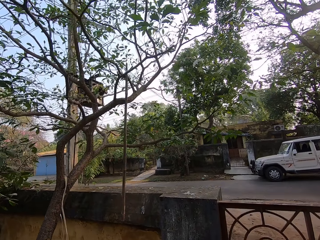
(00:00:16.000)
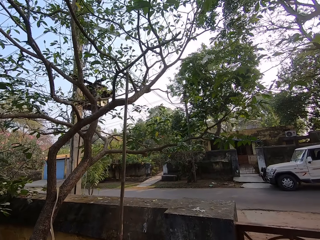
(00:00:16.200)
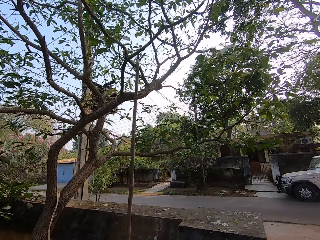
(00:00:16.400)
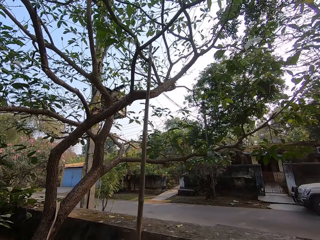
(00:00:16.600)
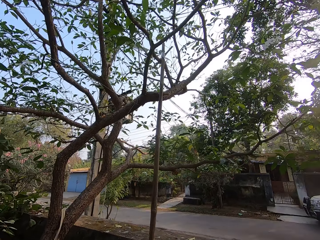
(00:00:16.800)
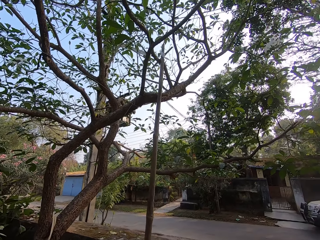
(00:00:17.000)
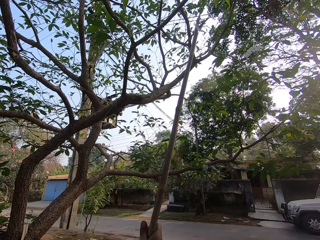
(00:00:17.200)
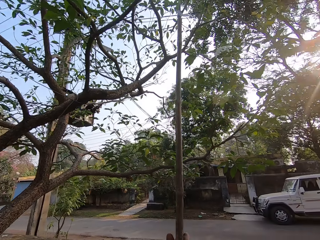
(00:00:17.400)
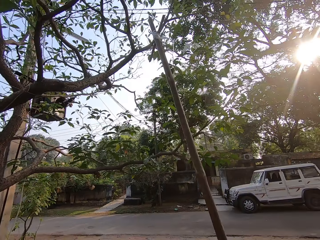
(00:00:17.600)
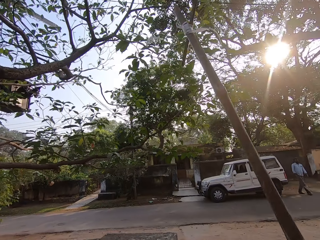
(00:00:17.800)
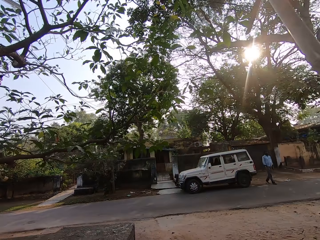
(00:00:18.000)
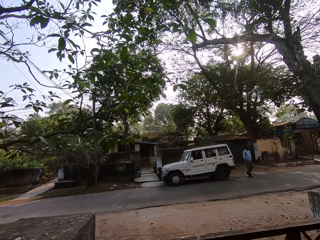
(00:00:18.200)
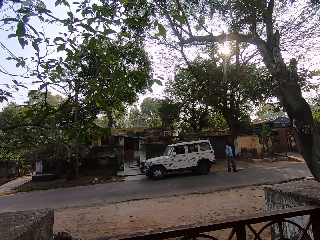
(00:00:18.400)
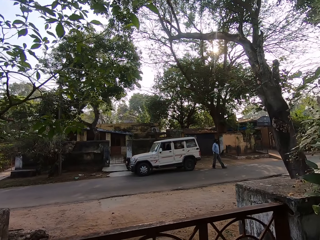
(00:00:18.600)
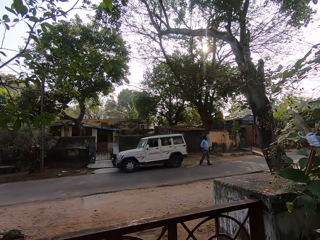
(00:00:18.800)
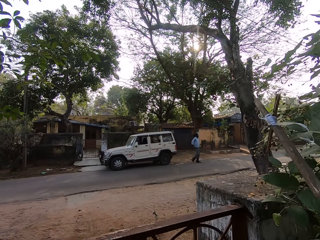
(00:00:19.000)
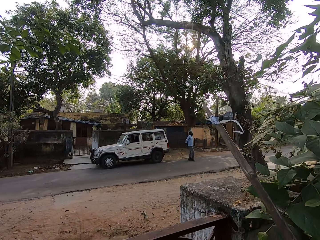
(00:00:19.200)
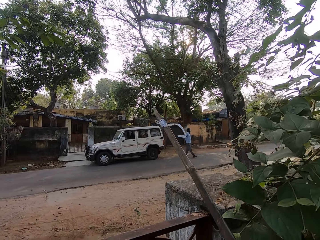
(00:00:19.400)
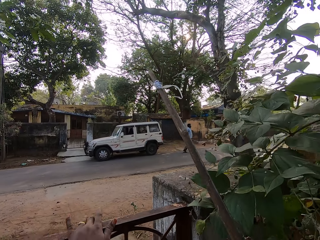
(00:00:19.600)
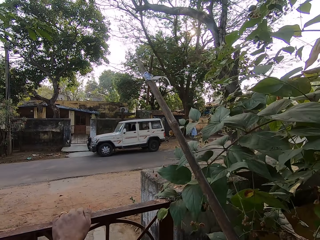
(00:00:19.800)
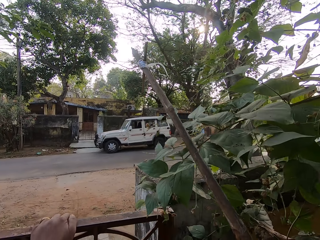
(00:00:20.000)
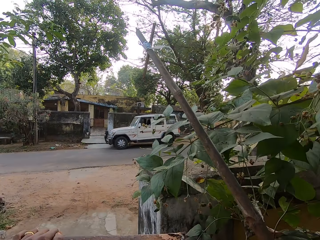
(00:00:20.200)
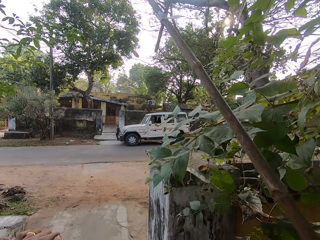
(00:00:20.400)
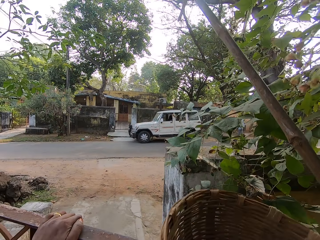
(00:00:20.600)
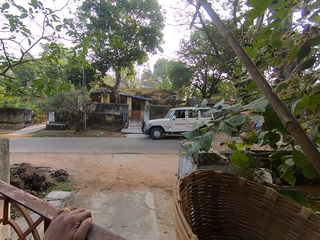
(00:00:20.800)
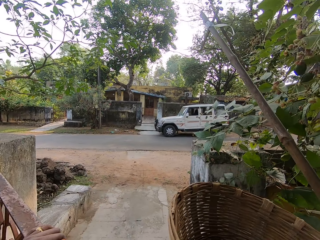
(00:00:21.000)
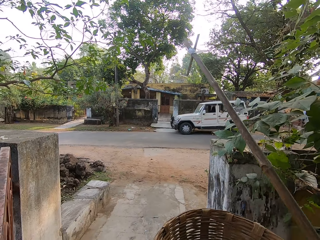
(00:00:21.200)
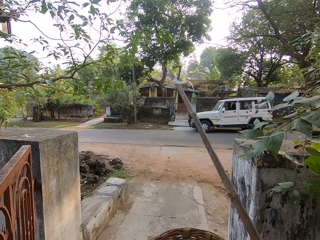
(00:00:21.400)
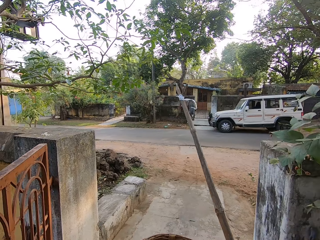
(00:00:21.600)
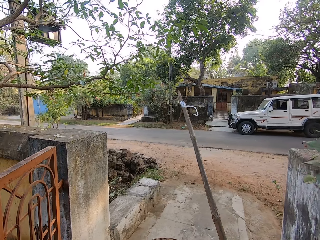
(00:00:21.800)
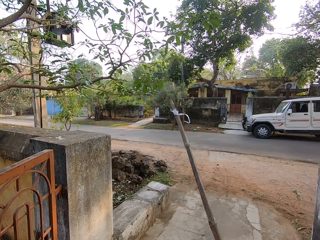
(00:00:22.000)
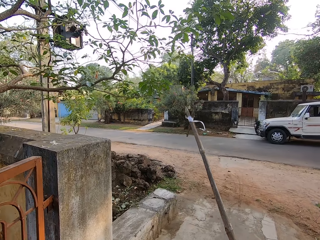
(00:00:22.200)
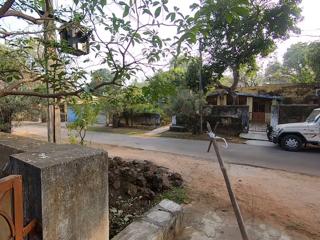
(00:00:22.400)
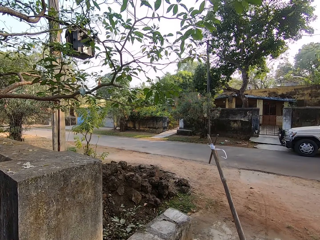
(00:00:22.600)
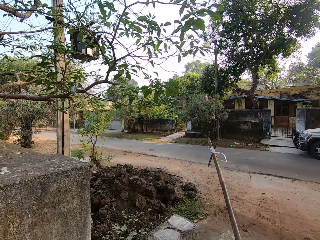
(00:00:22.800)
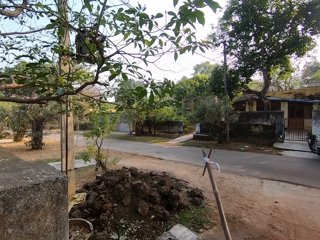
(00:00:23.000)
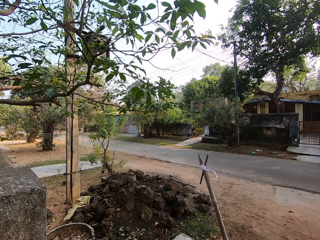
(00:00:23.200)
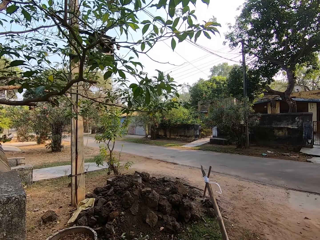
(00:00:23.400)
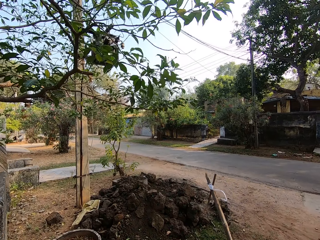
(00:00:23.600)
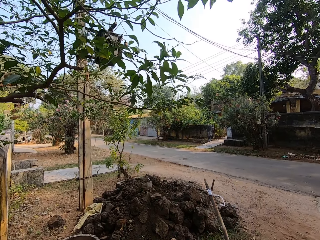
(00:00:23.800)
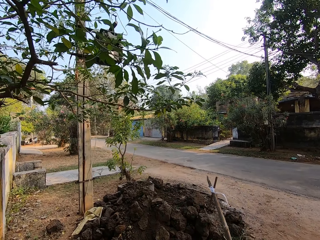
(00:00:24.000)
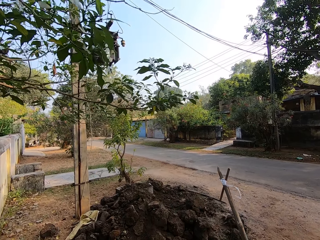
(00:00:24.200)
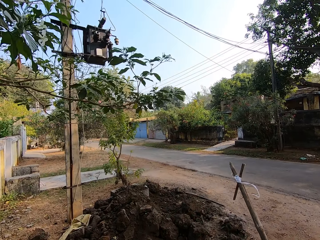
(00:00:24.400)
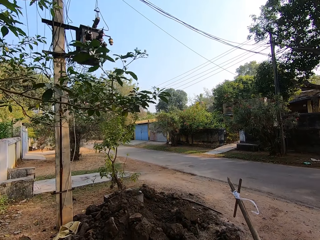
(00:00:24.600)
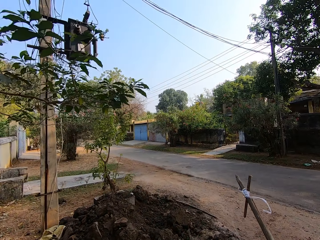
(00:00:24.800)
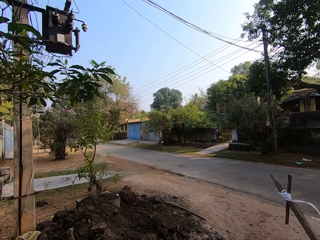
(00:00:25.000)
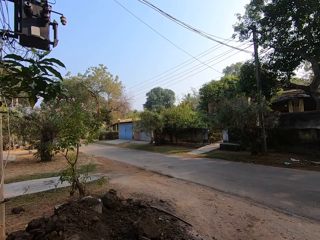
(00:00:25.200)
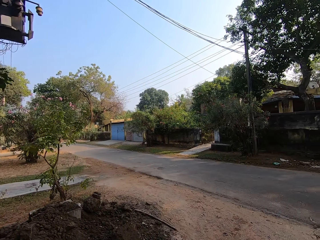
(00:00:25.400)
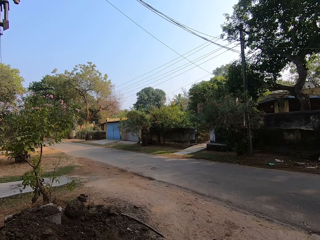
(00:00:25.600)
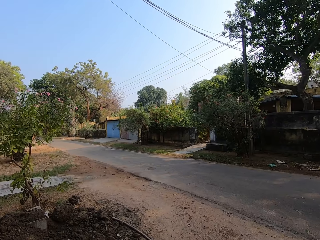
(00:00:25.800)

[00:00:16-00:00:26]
The camera wearer picks a rod or pluck stick on a tree with his left hand. He opens a gate in the house with his left hand. He walks out of the house with a basket and the rod in his right hand.

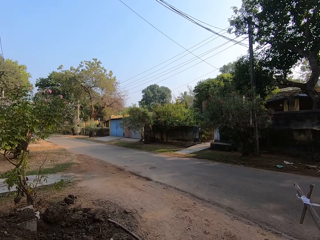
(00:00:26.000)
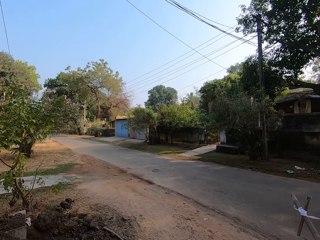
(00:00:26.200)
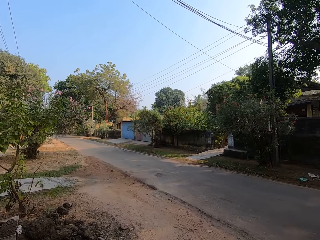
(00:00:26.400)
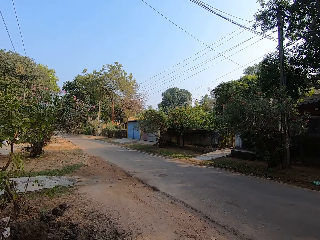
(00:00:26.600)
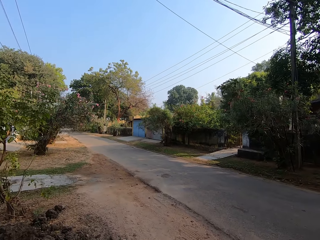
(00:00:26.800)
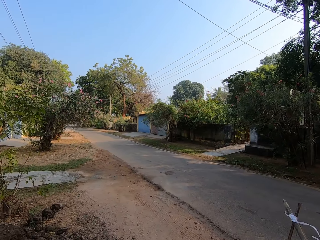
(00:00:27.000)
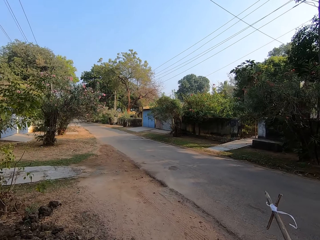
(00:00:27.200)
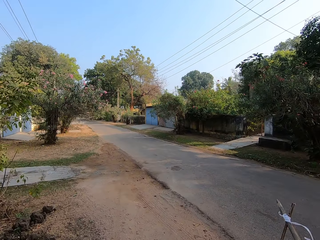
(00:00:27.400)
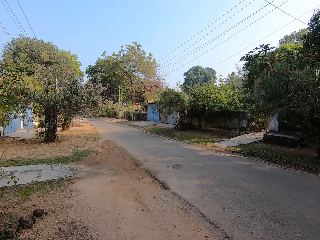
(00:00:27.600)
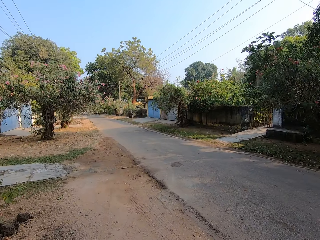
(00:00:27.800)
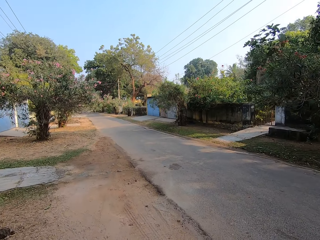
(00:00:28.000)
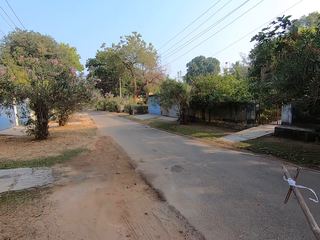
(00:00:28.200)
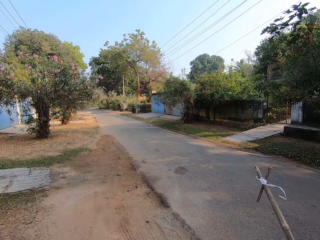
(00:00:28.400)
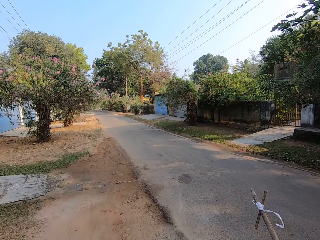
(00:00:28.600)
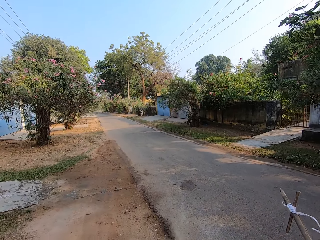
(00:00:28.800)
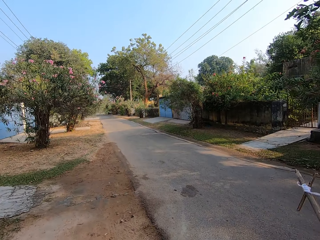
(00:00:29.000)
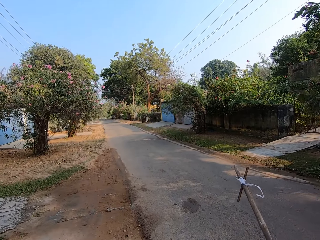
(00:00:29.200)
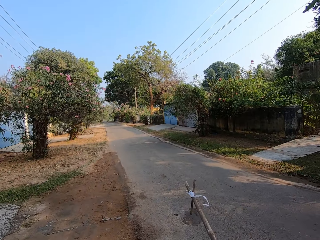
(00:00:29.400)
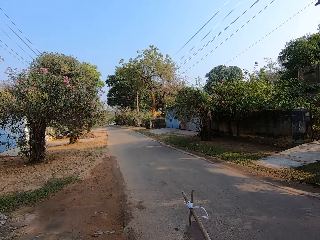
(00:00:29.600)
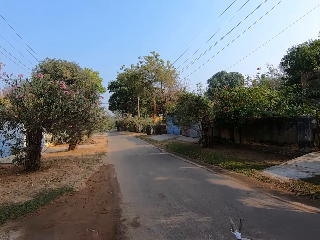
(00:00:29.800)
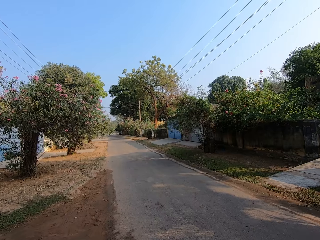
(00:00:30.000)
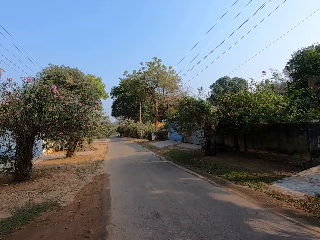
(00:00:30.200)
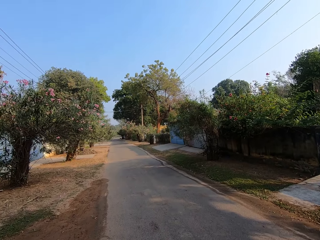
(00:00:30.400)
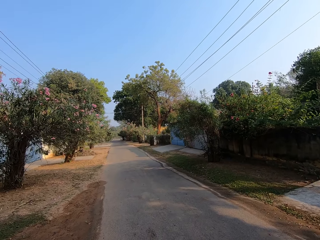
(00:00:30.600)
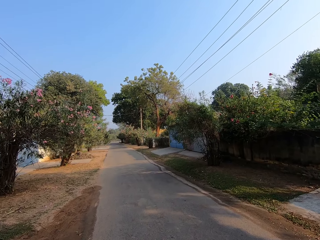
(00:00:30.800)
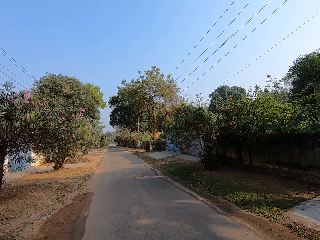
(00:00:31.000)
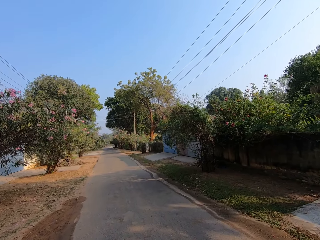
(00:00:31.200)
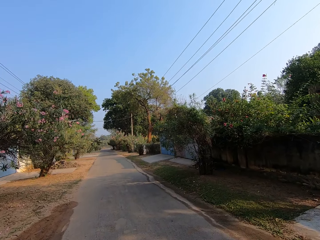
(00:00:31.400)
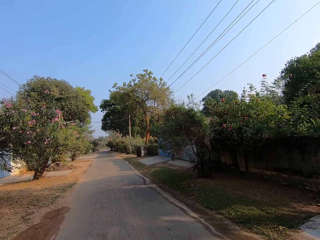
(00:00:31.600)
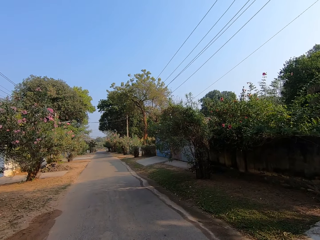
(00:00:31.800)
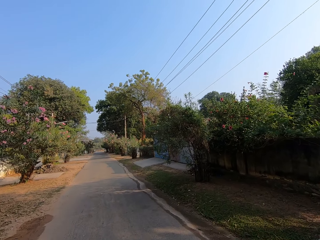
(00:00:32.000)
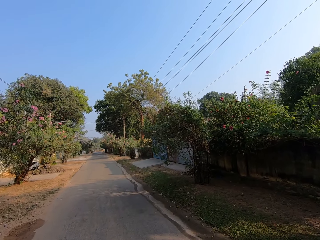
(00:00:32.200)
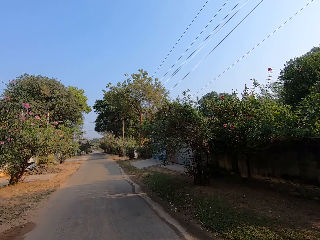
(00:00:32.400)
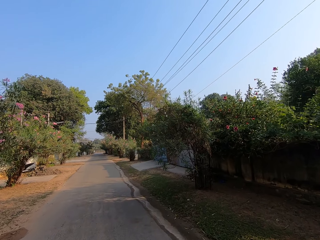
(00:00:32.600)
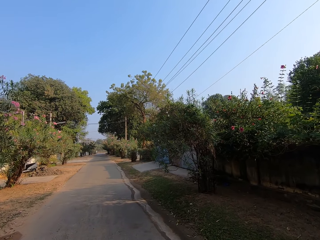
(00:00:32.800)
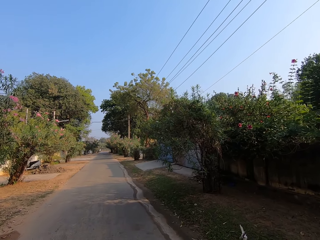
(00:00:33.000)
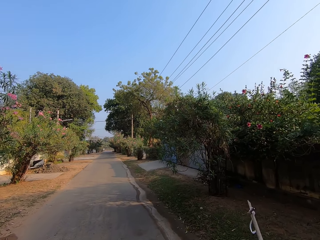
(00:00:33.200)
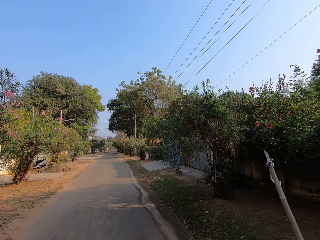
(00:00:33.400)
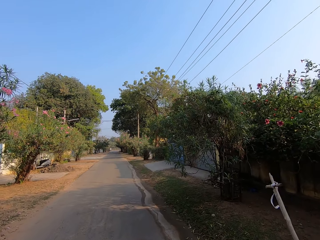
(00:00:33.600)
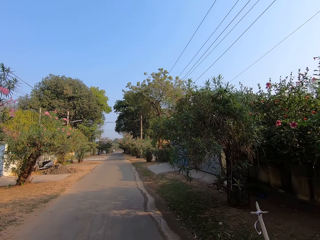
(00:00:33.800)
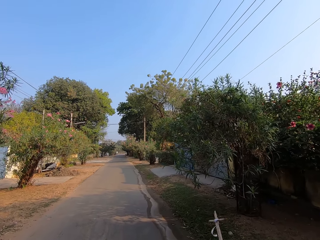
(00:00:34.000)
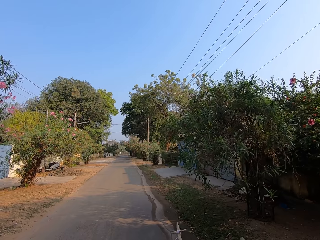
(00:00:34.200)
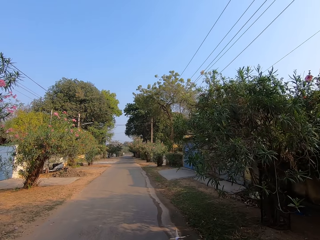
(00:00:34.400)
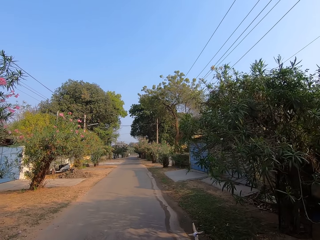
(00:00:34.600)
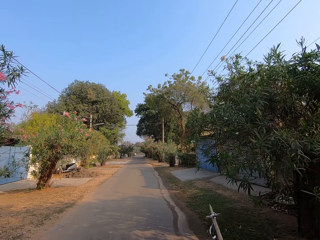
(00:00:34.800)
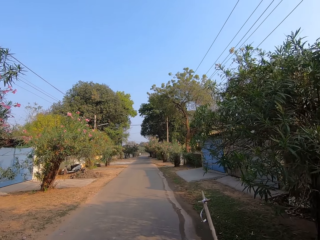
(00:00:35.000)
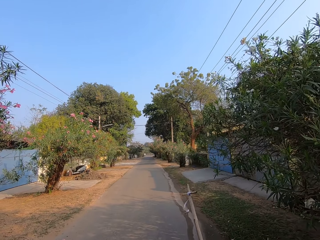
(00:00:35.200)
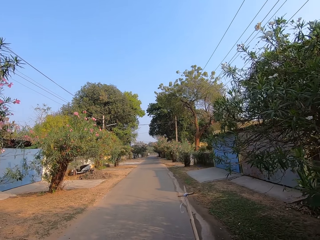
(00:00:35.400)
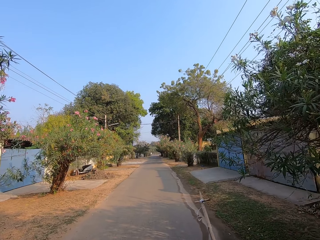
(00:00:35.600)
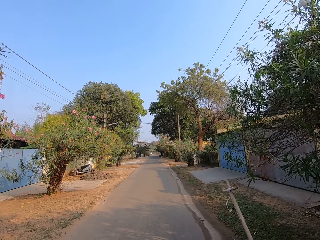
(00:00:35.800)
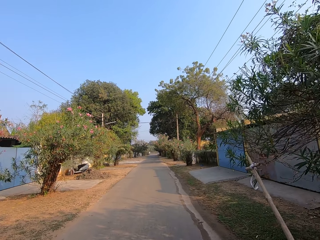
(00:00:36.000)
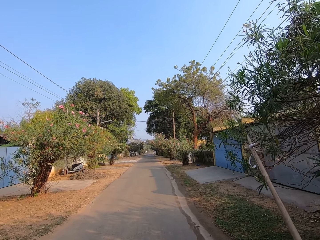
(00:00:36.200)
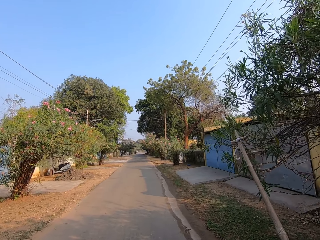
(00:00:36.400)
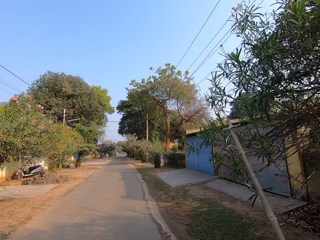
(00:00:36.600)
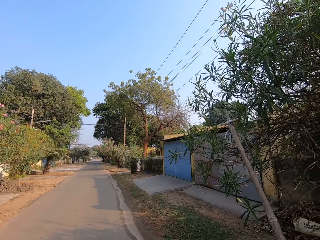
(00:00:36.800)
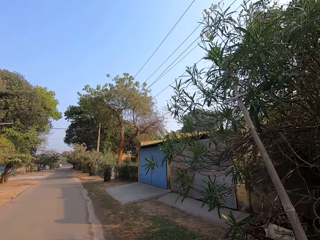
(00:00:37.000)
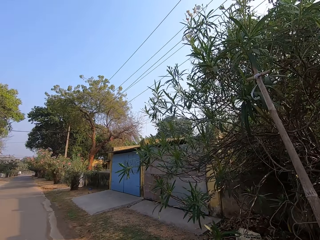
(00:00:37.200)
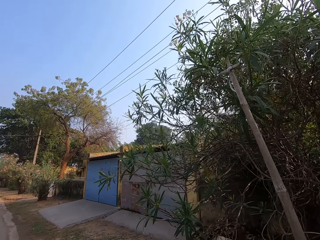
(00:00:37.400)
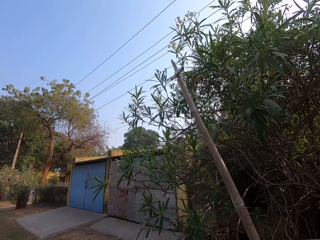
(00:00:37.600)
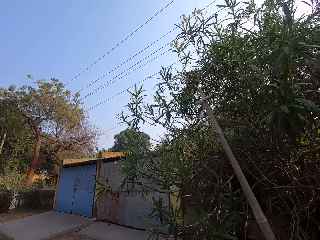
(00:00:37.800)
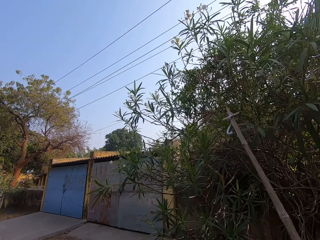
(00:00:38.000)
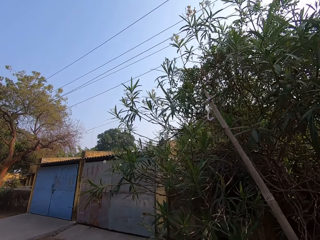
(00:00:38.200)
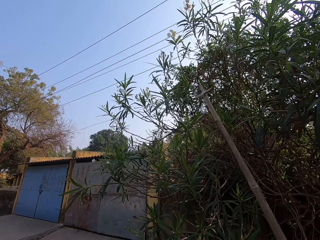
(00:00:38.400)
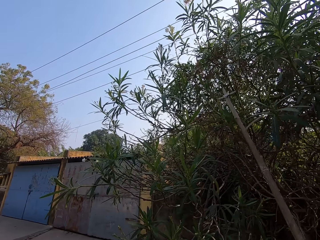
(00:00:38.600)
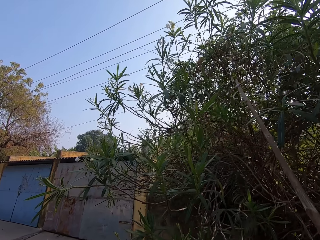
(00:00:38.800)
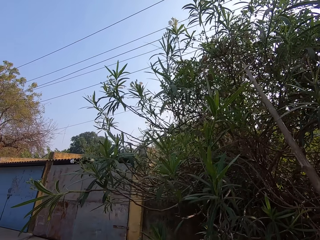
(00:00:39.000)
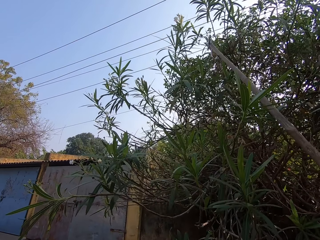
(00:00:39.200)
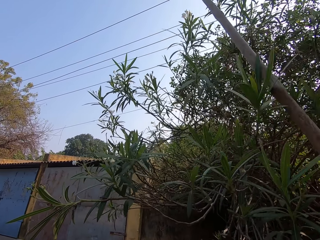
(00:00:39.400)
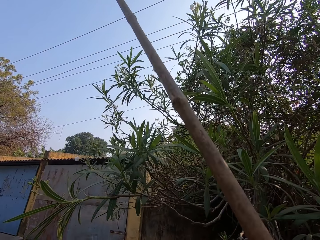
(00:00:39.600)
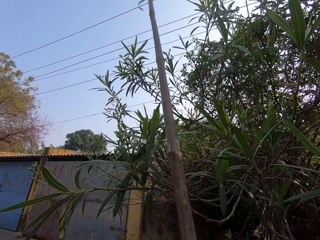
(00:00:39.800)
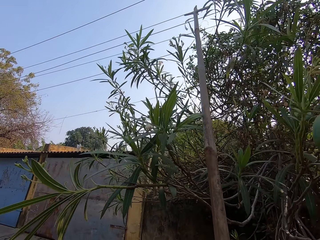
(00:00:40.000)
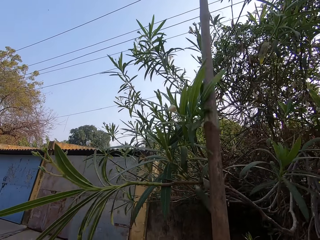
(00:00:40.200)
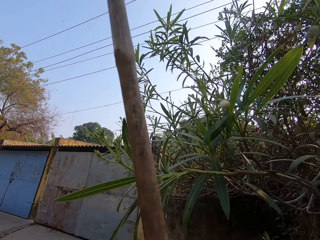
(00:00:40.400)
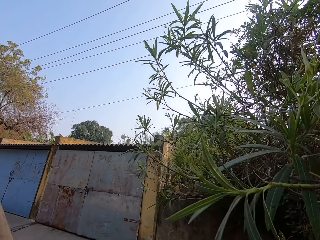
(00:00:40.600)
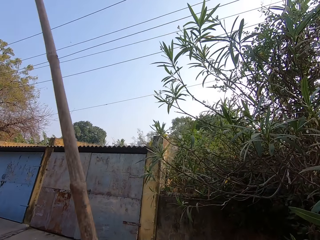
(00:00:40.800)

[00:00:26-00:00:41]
The camera wearer walks on a road with the rod and basket in his right hand. He plucks a flower from the tree.
